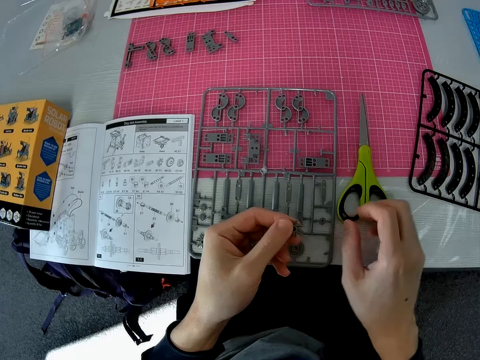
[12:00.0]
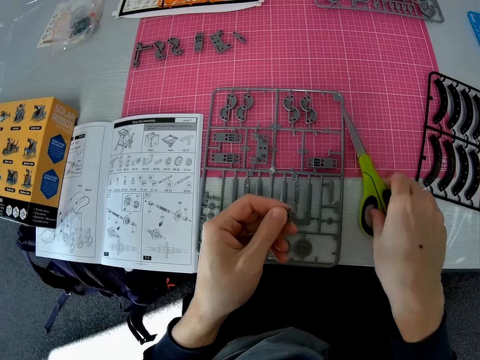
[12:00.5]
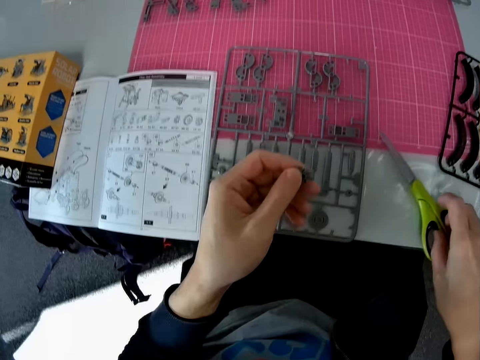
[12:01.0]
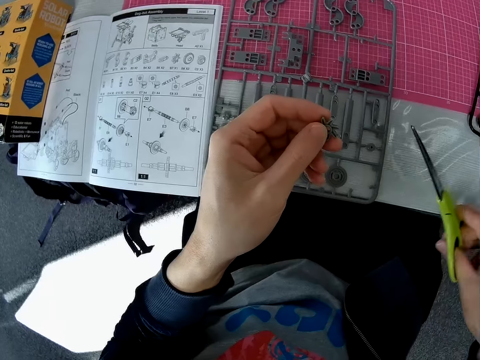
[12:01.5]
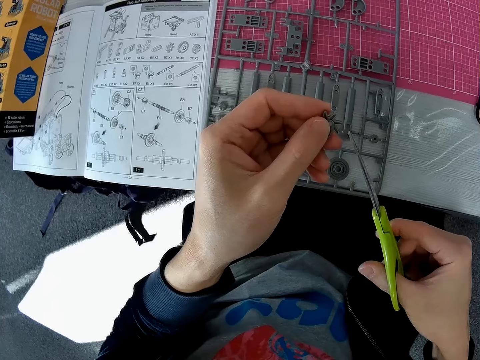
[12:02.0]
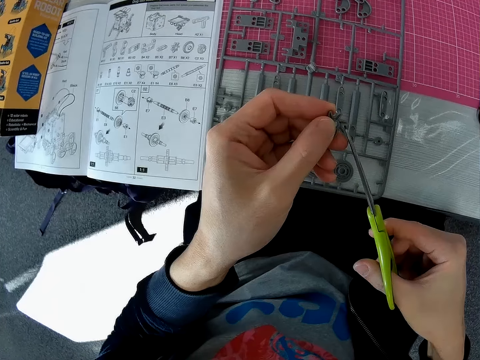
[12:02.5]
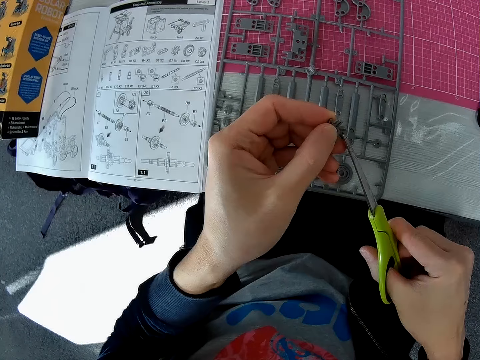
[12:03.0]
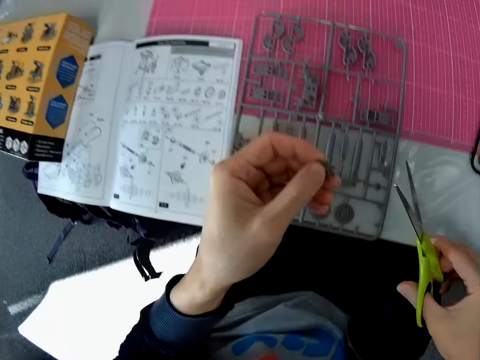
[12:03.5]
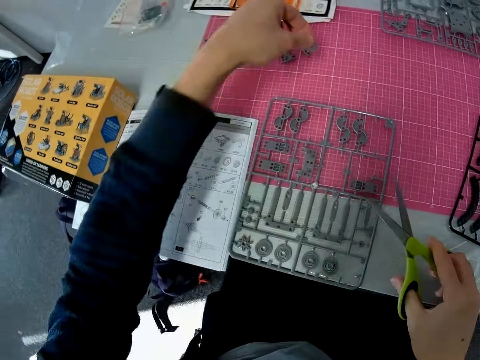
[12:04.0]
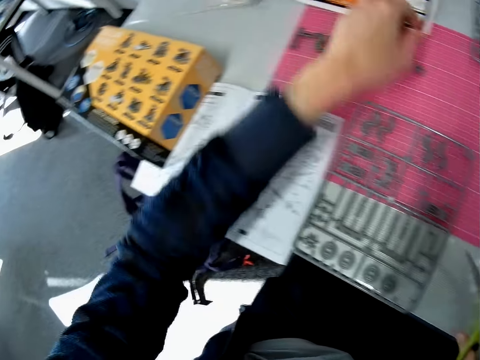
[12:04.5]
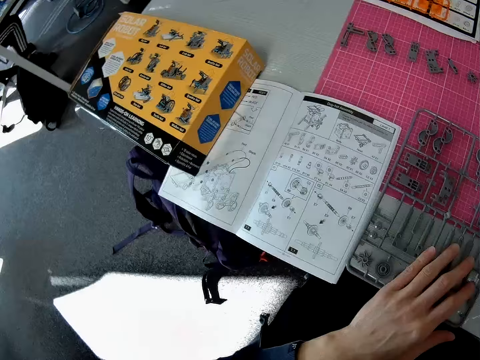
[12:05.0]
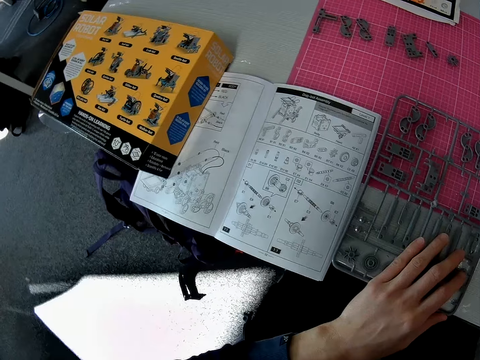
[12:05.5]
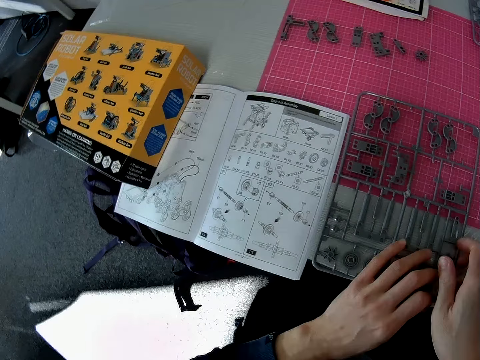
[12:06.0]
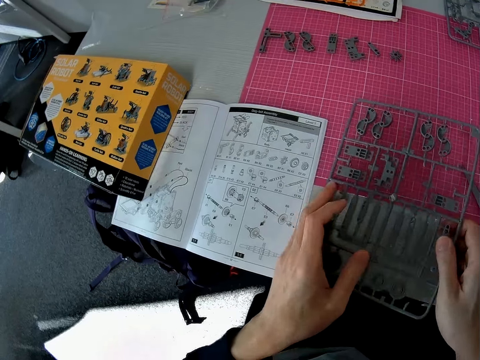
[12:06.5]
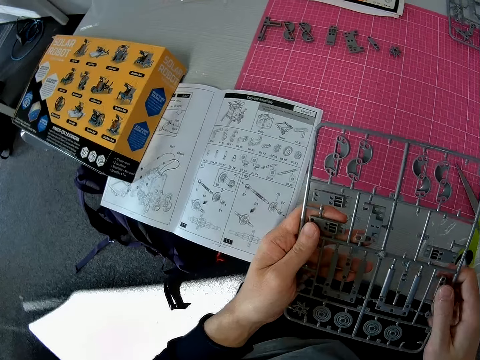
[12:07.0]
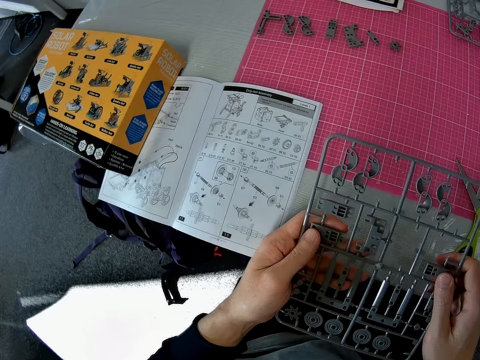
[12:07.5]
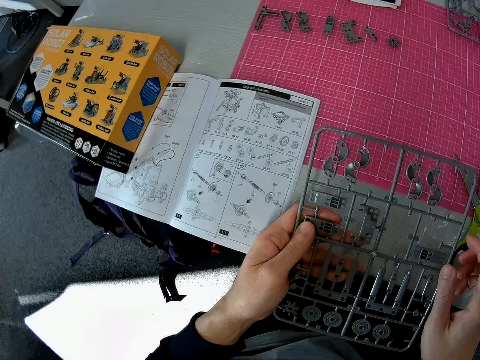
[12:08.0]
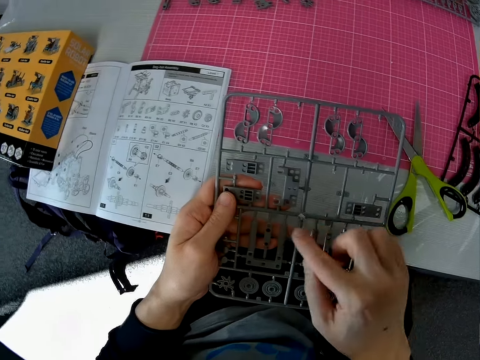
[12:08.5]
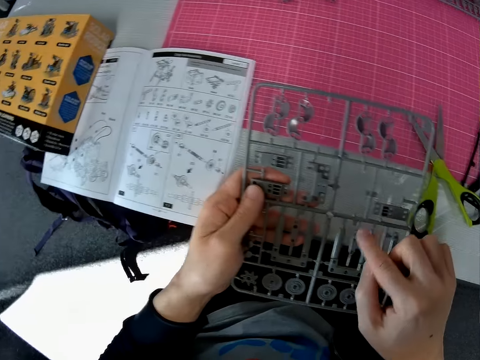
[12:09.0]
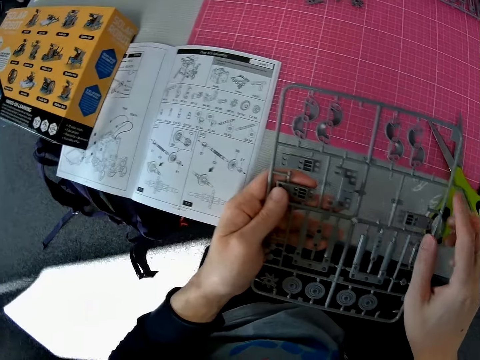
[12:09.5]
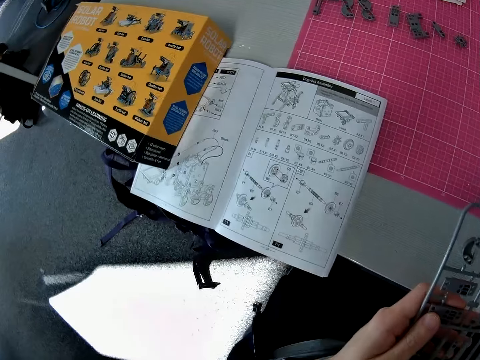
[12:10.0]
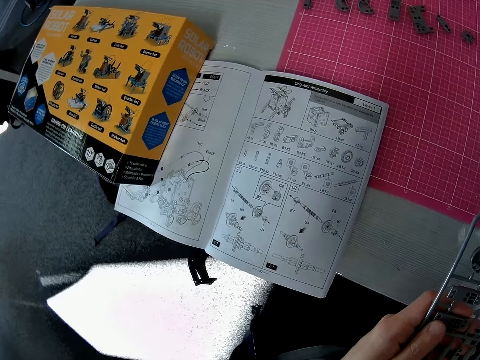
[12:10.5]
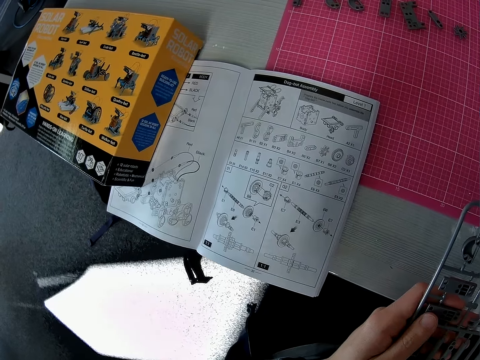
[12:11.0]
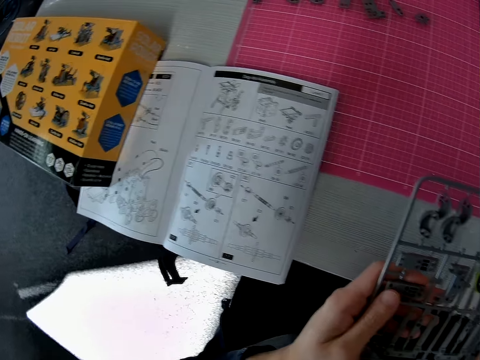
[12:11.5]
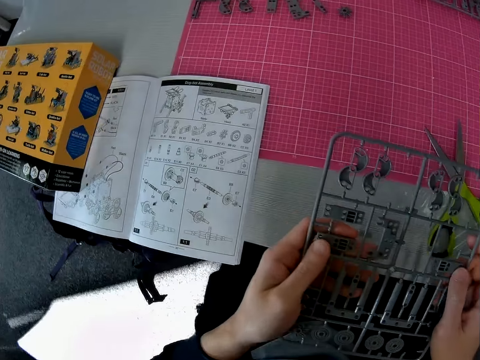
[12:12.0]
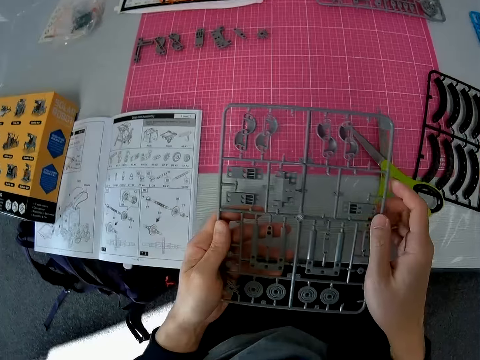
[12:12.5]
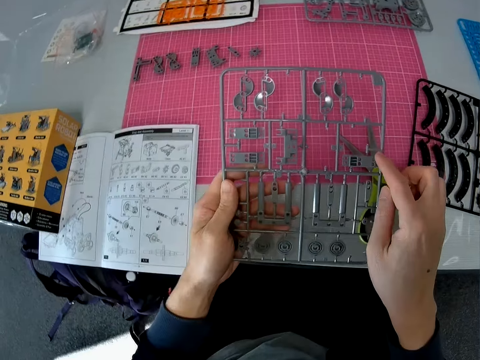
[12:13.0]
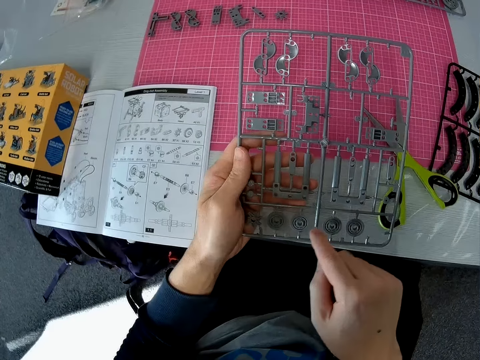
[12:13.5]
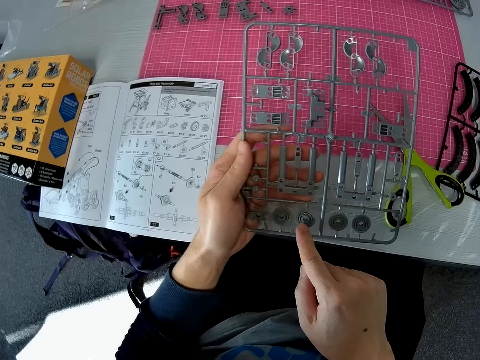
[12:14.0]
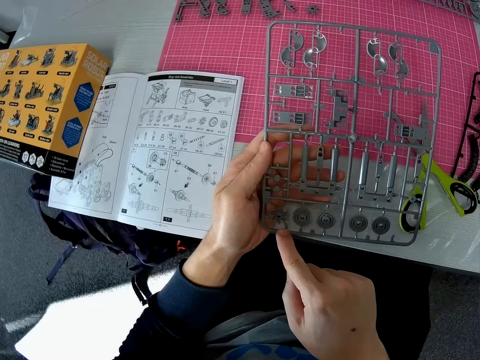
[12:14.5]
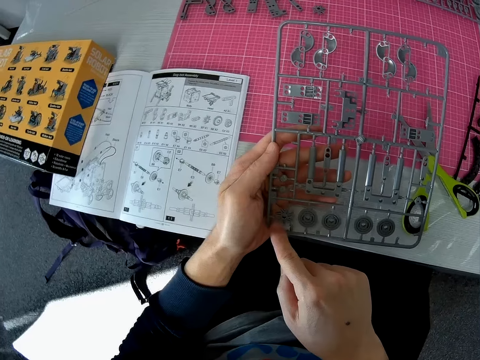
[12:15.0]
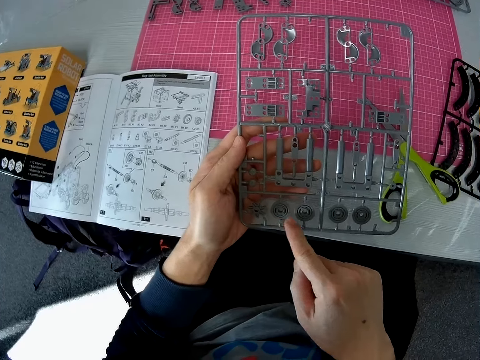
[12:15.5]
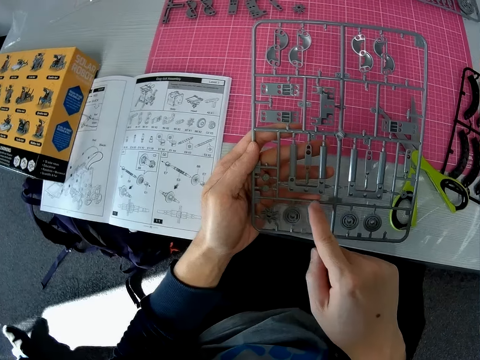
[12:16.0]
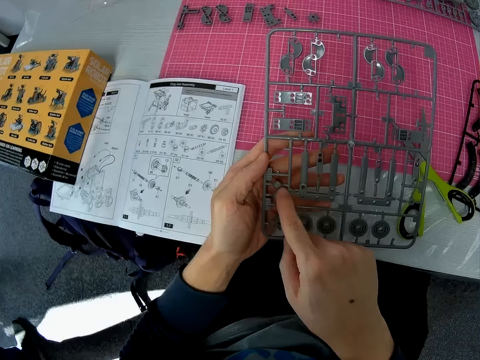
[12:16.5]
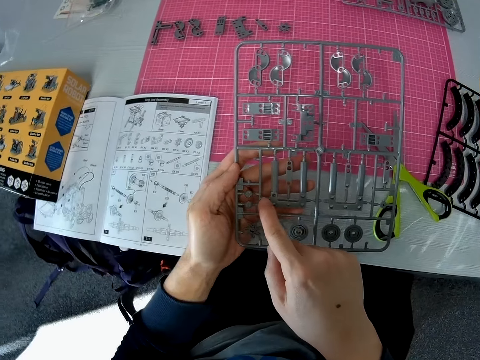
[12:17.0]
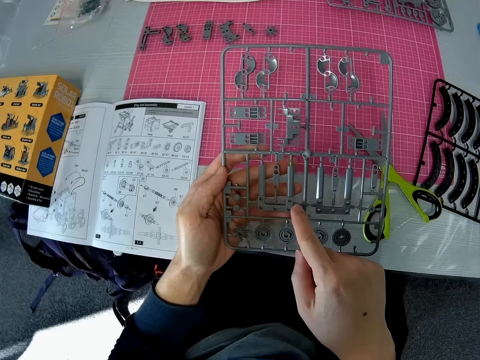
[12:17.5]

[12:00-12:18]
The camera wearer picks up the scissors from the cutting sheet with his right hand. He shapes the model piece or component. He cuts the component with the scissors. He drops the component on the cutting sheet with his left hand. He drops the scissors on the cutting sheet with his right hand. He picks up the plastic grid or laser craft kit from the table with both hands. He stares at the laser craft kit. He stares at the book. He stares at the laser craft kit. He touches some components on the plastic grid with his right hand.

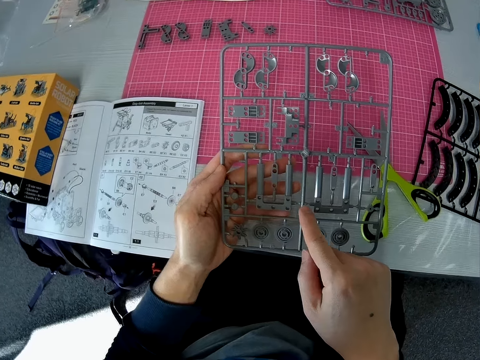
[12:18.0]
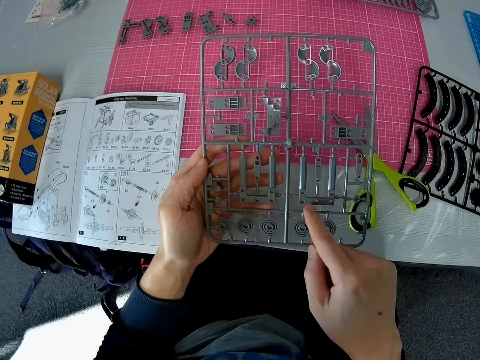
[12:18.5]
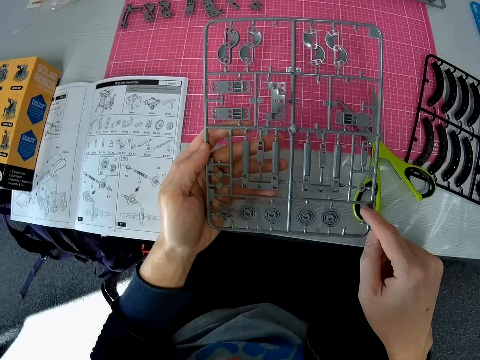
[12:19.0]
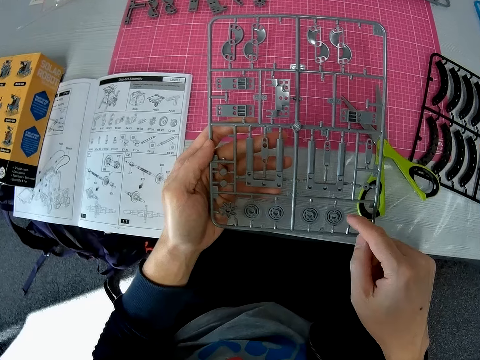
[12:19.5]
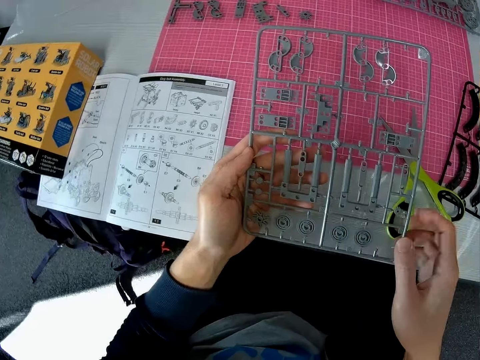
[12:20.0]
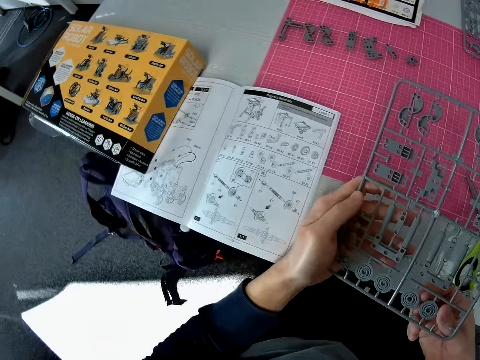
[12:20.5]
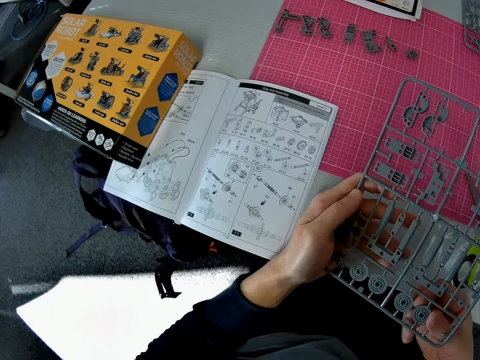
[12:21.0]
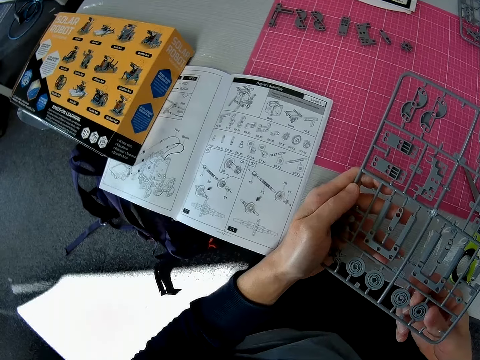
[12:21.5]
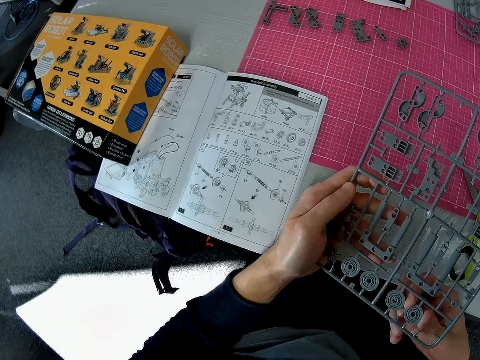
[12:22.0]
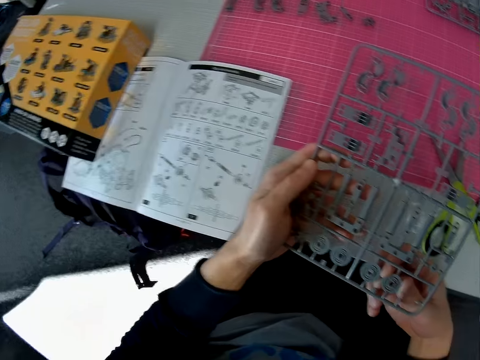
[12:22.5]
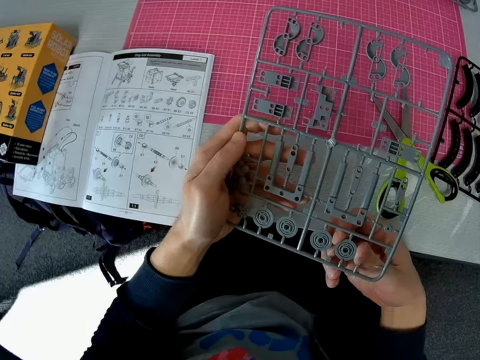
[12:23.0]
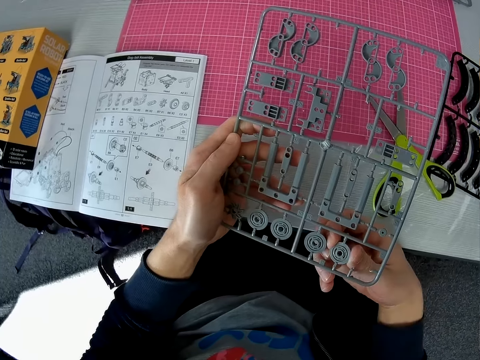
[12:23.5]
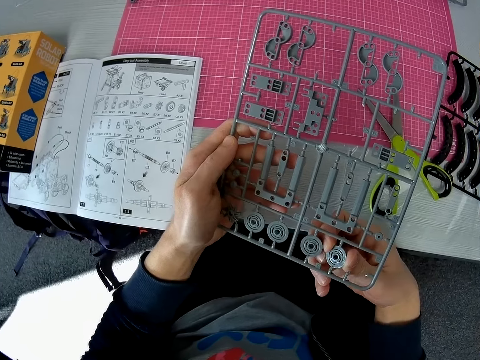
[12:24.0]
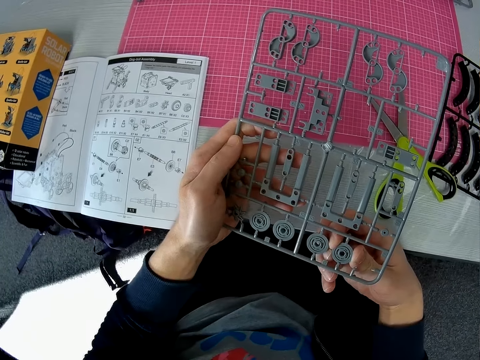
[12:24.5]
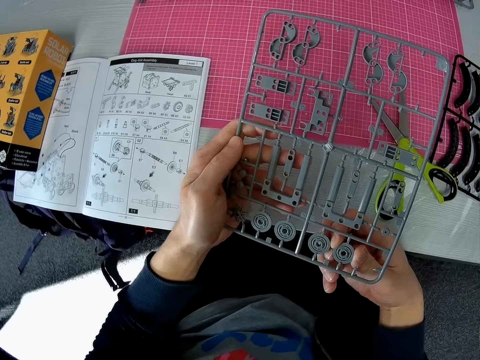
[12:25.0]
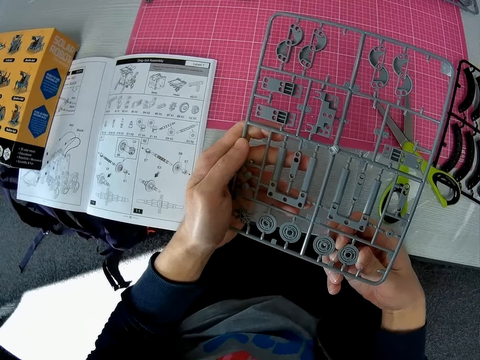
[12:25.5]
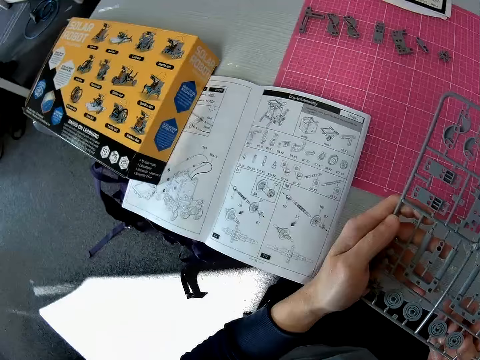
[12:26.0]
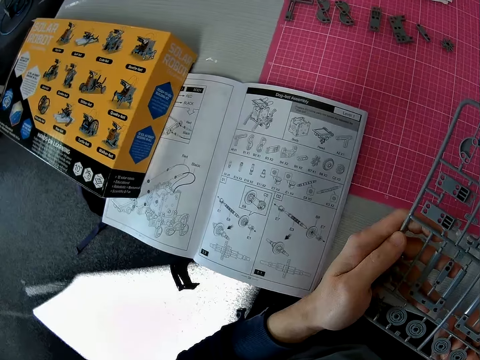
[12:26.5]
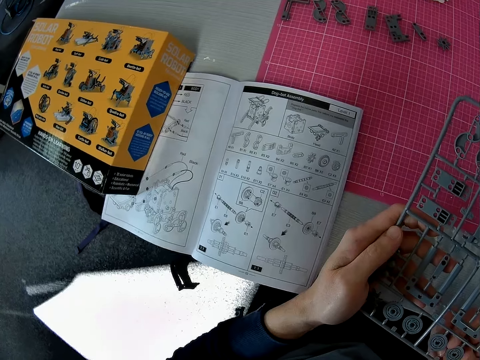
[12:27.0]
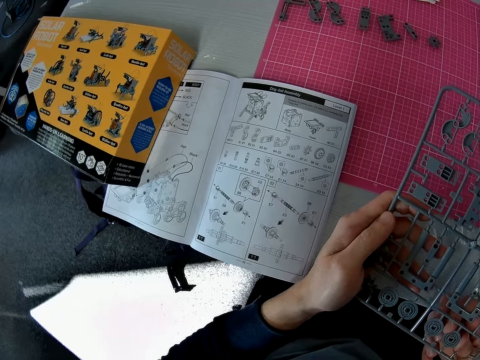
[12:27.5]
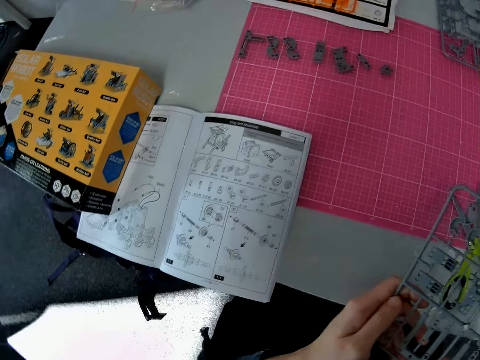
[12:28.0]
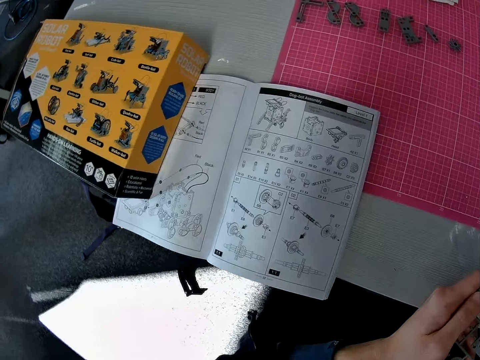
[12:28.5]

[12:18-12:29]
The camera wearer removes a model piece from the laser craft kit. They stare at the book.
